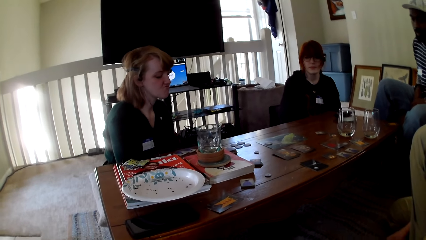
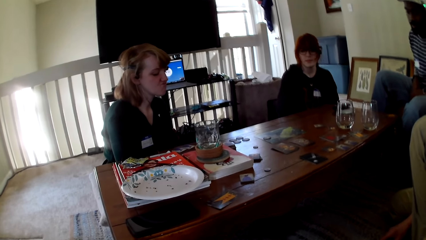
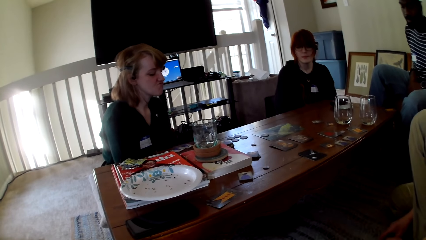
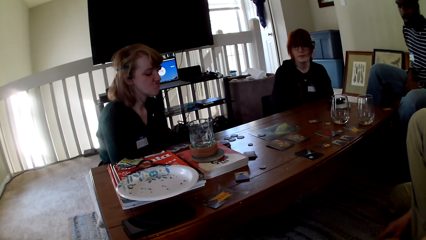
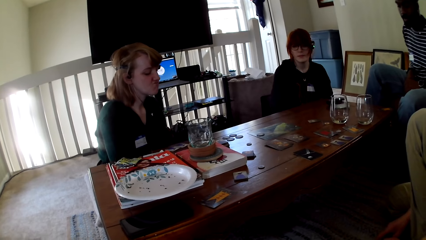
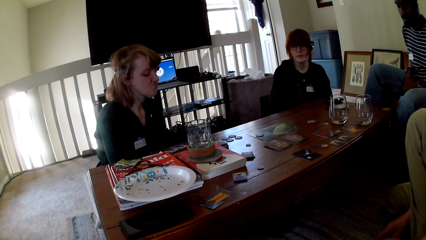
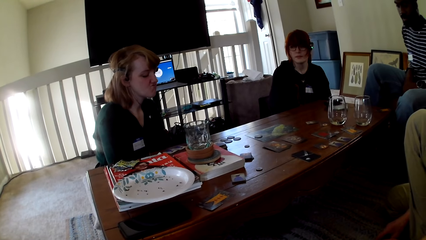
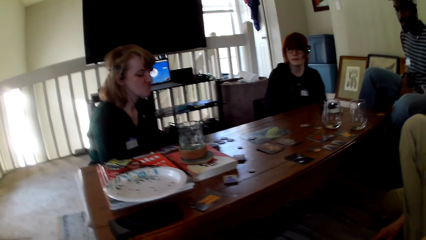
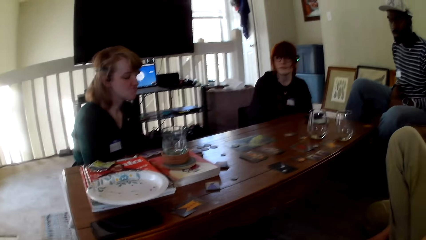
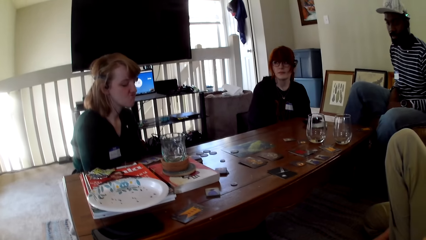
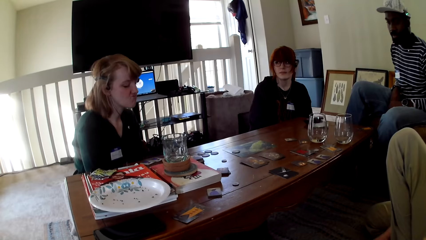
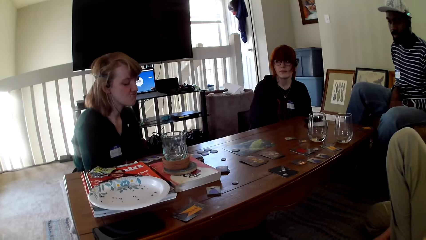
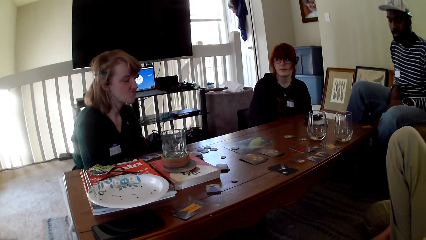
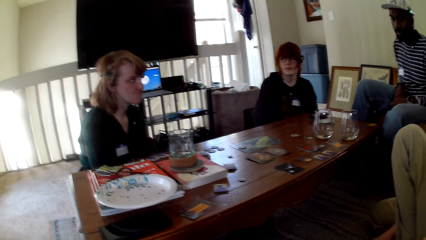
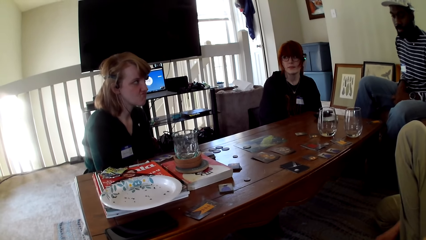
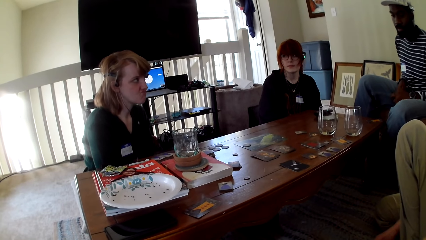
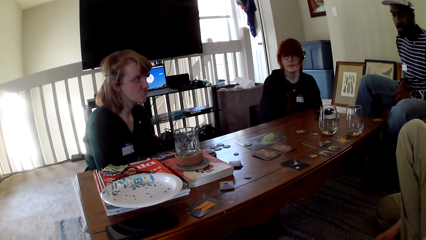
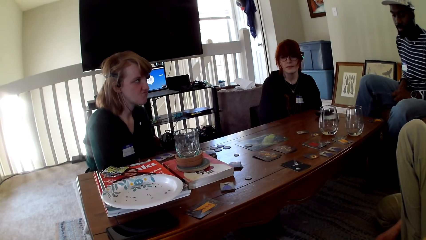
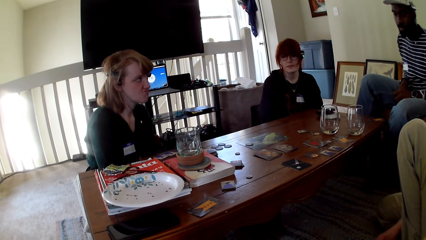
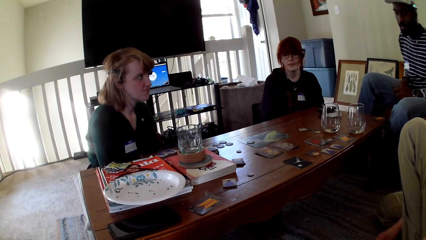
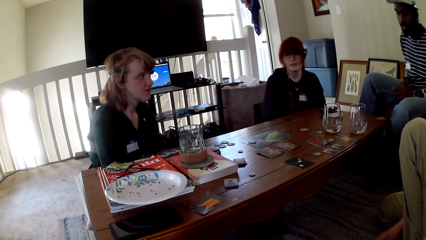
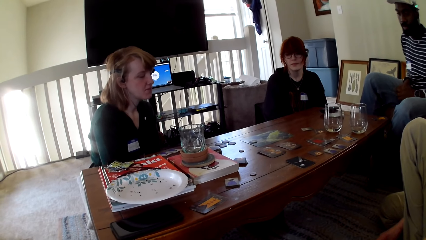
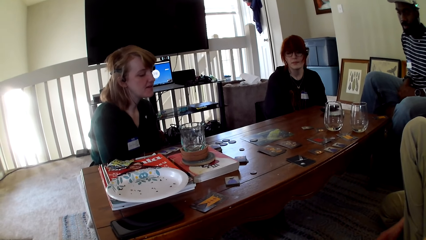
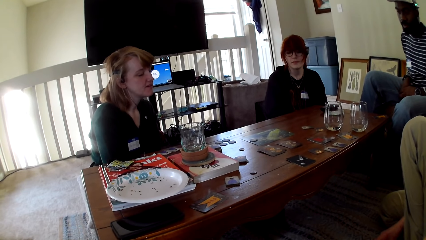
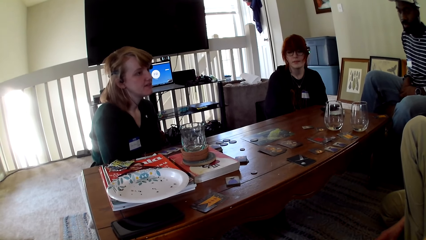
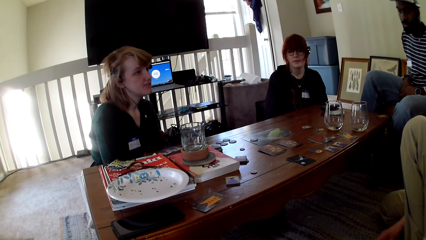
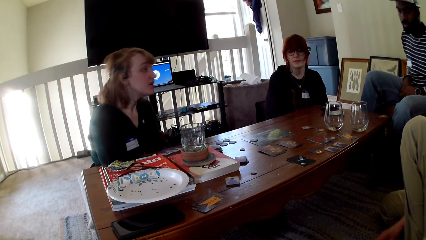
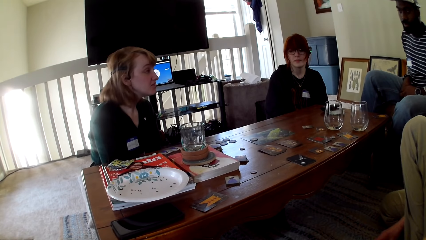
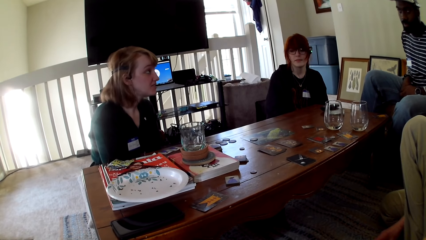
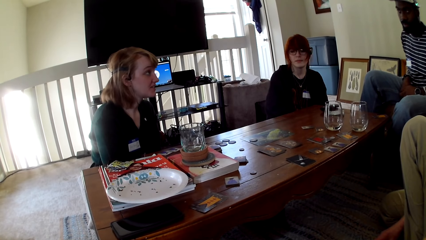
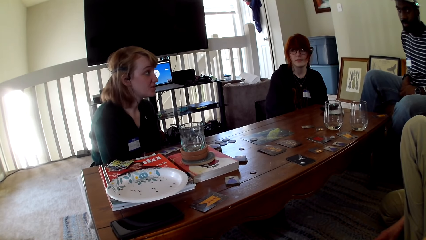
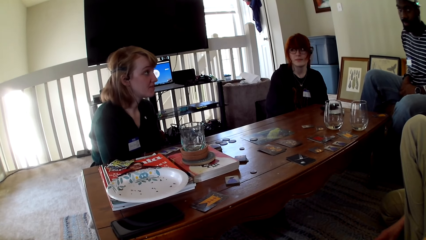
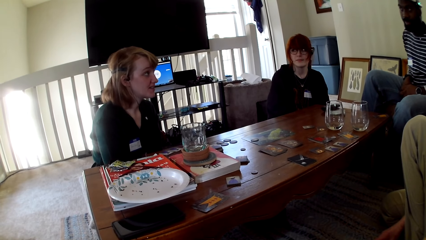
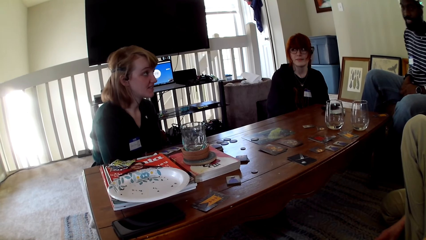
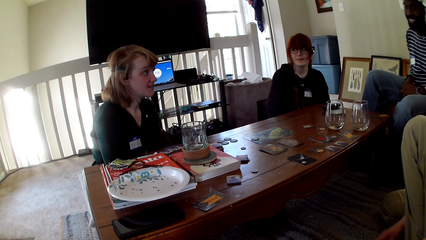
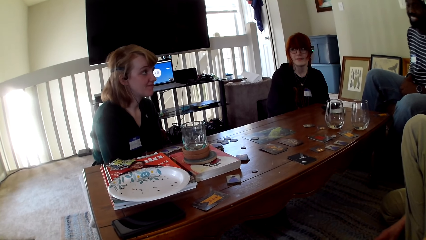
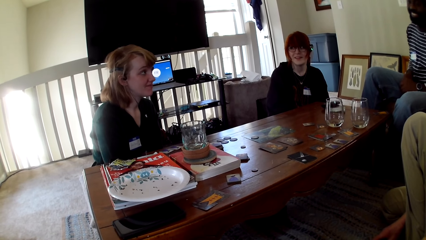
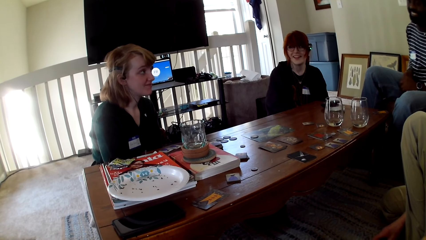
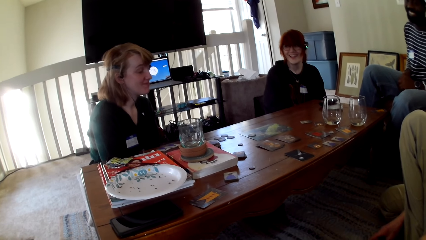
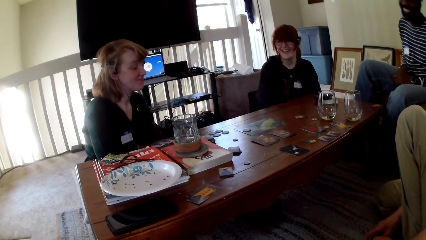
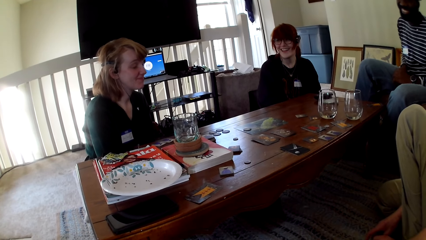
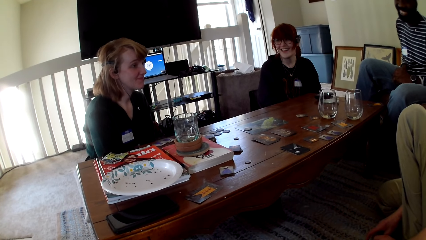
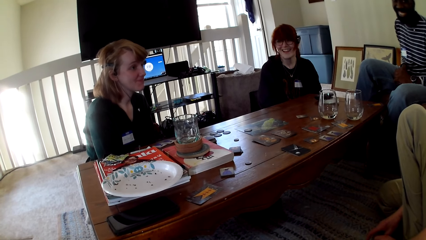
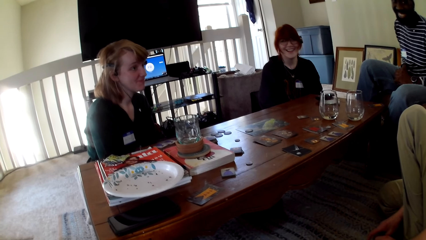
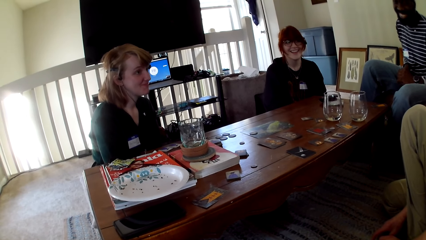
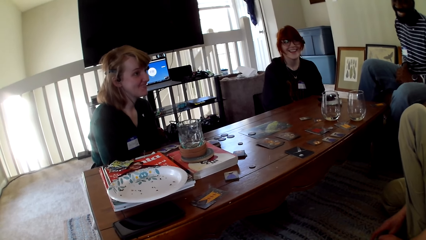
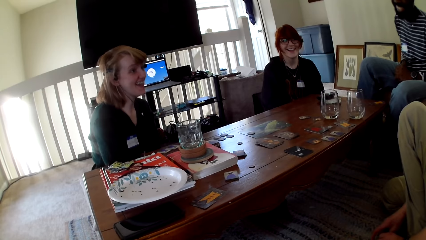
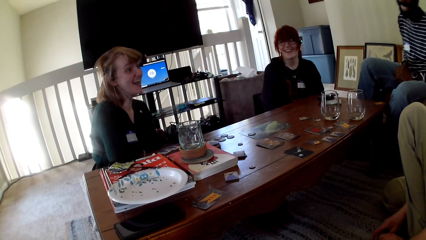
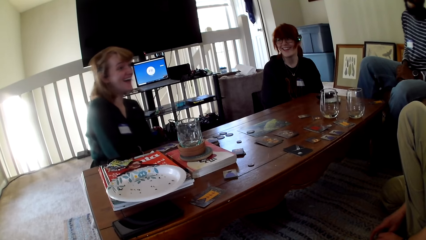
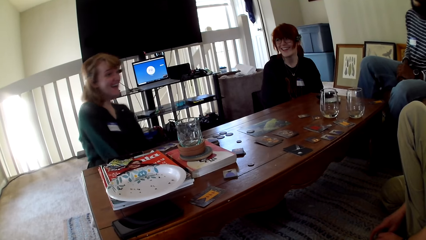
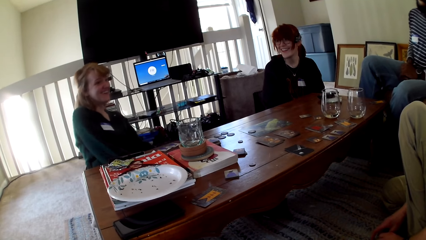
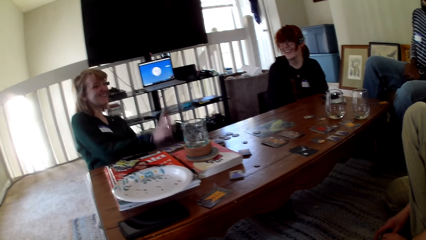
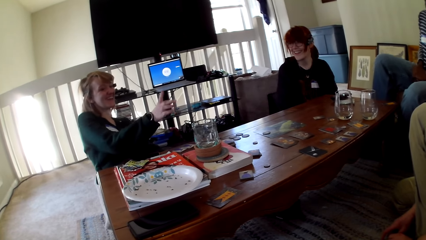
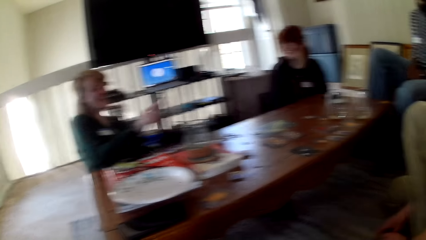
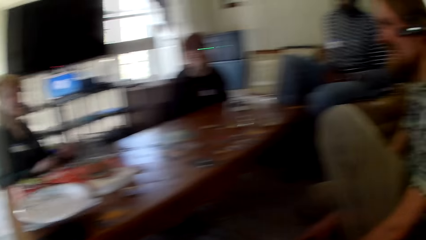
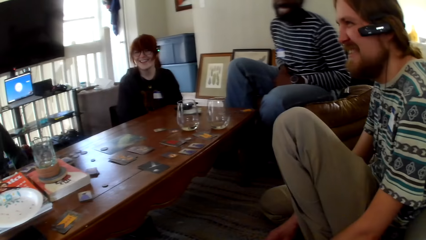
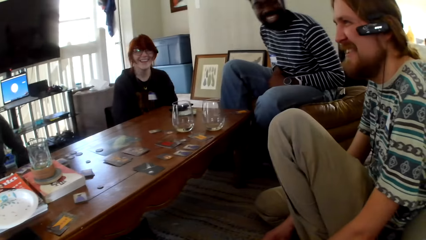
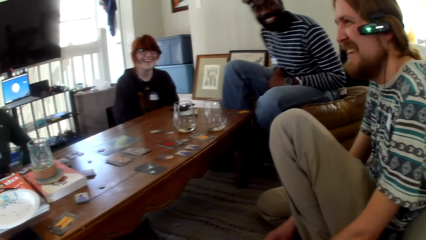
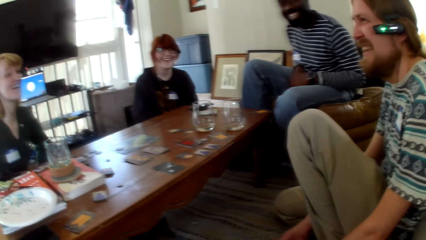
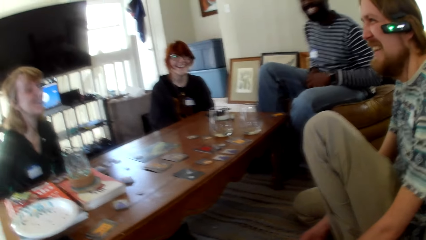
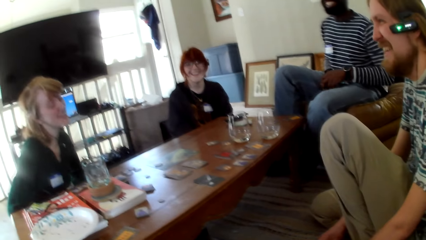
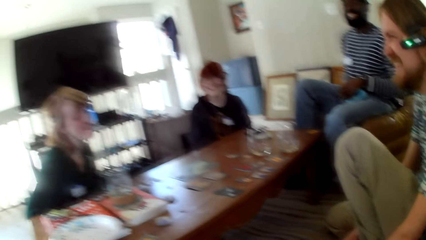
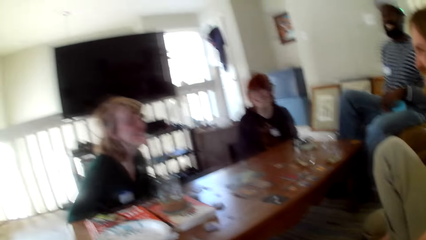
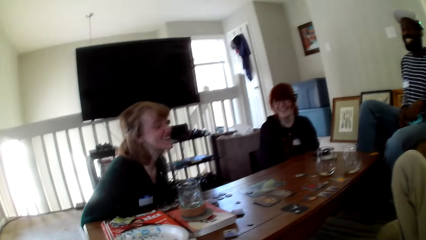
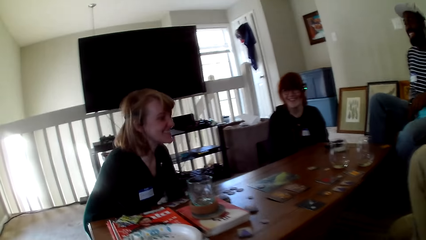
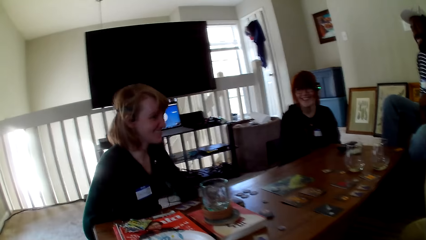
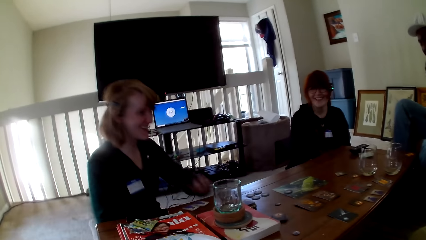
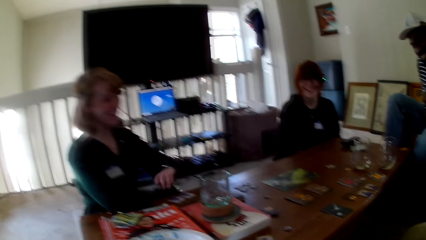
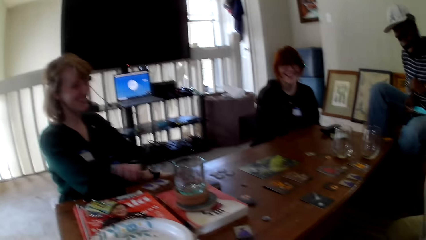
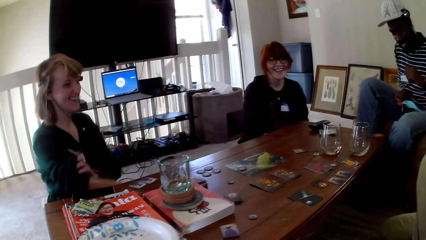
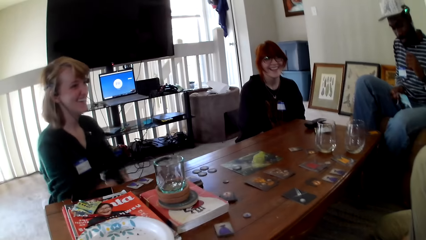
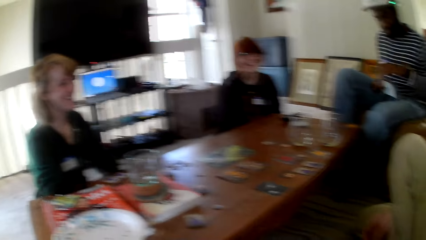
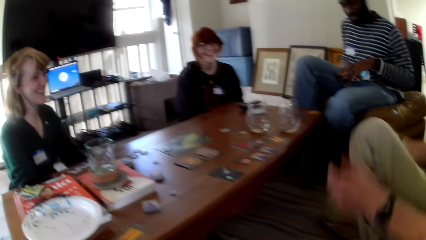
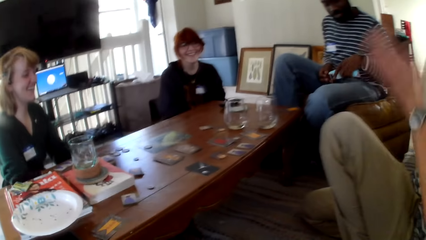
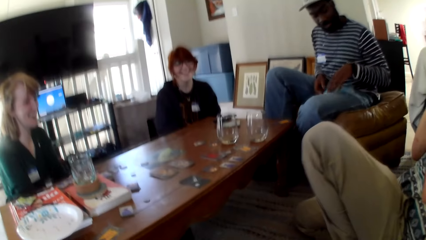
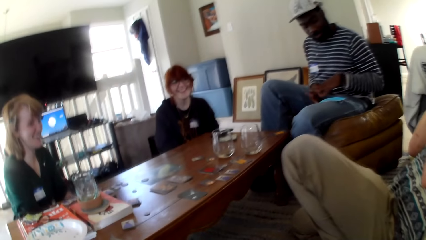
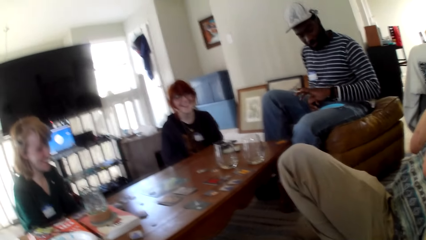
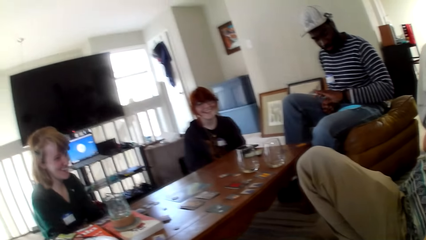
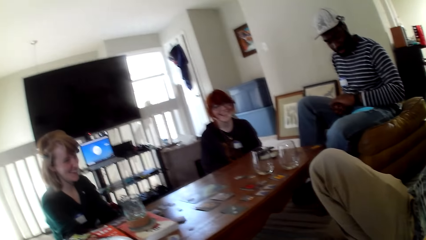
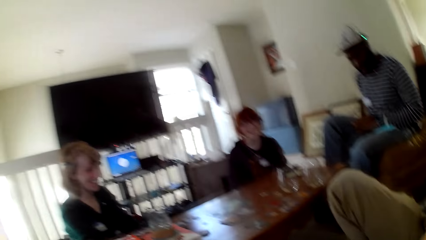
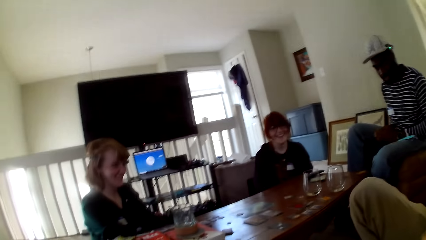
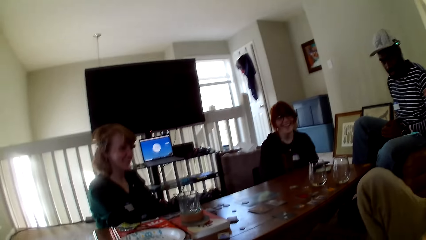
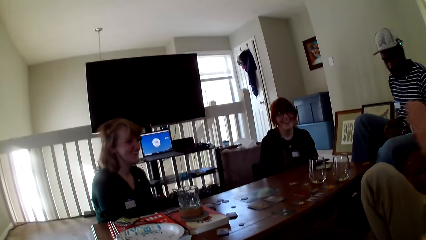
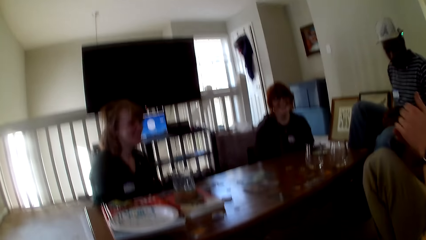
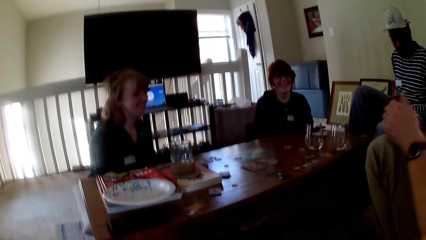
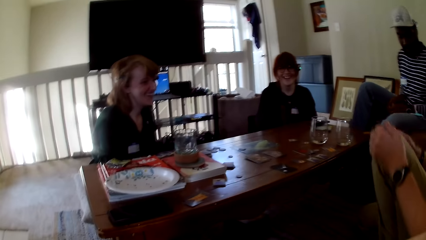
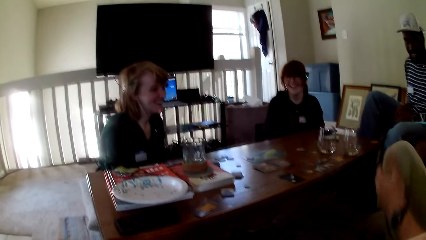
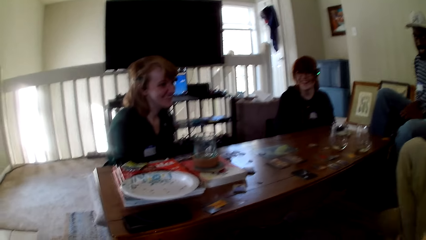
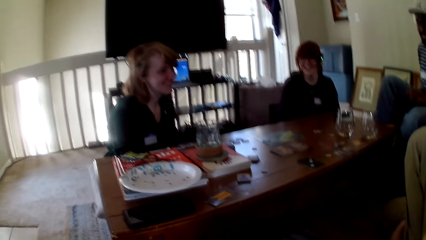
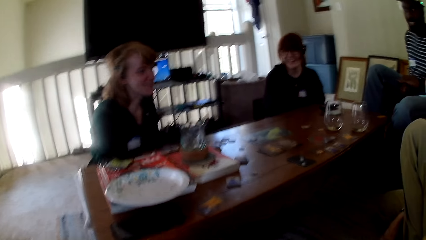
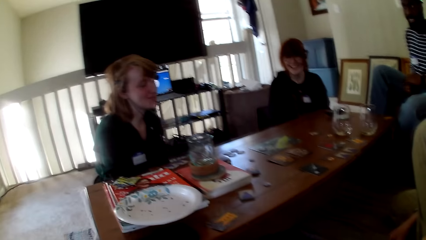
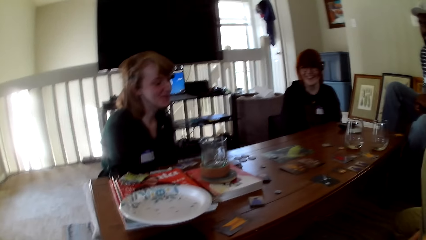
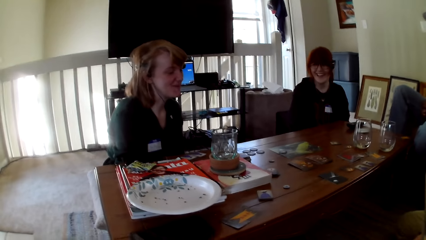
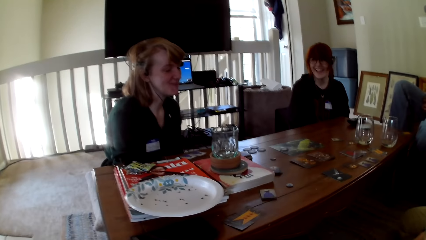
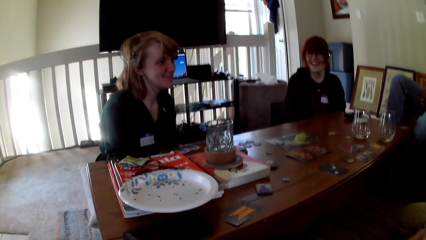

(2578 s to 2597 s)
A woman talks. The woman laughs. A person raises a hand up. A man laughs. Another man laughs. Another woman laughs. Another person raises a hand up.
